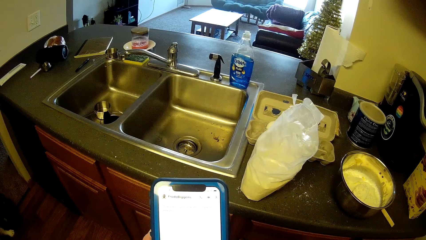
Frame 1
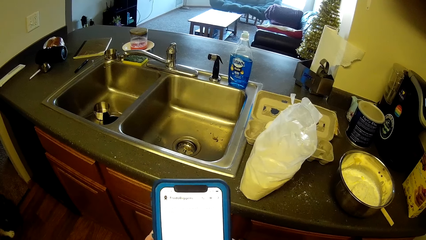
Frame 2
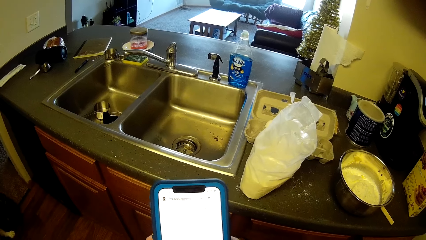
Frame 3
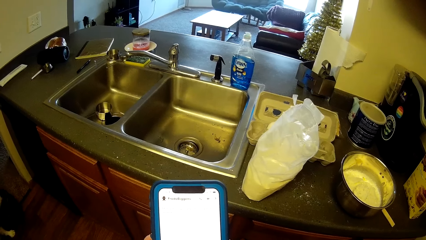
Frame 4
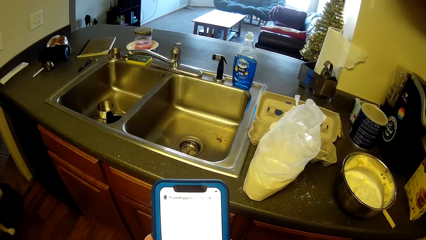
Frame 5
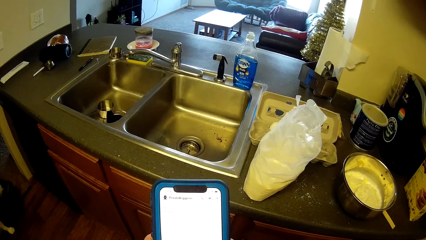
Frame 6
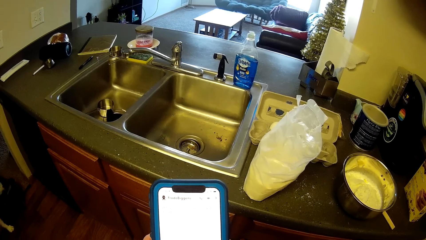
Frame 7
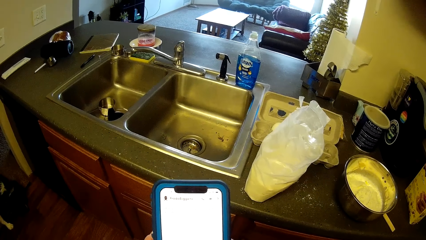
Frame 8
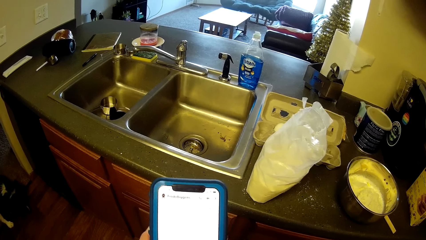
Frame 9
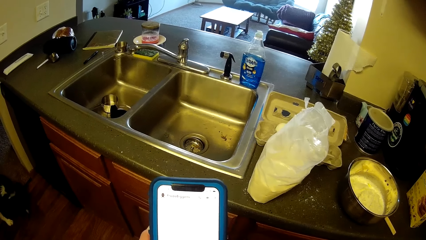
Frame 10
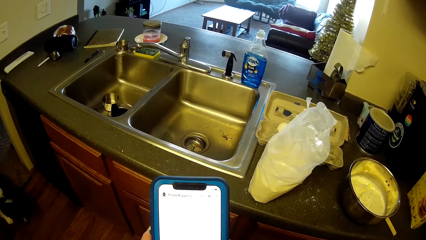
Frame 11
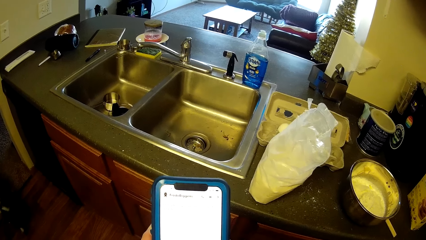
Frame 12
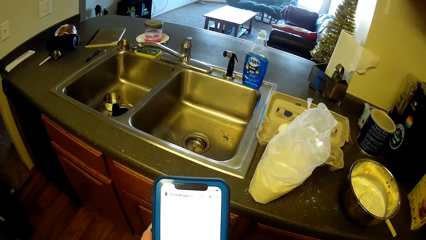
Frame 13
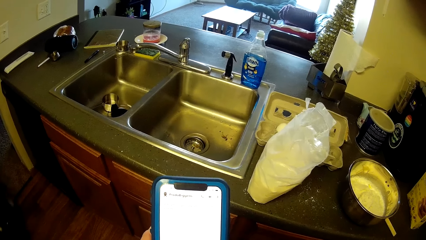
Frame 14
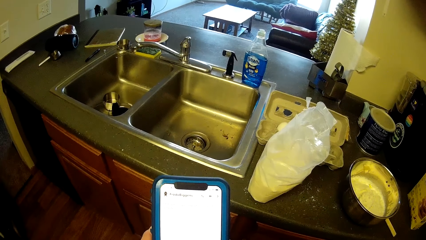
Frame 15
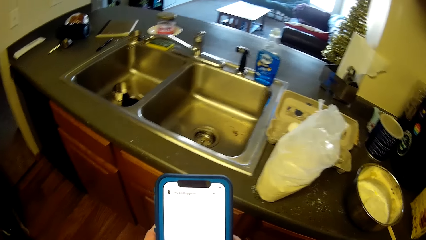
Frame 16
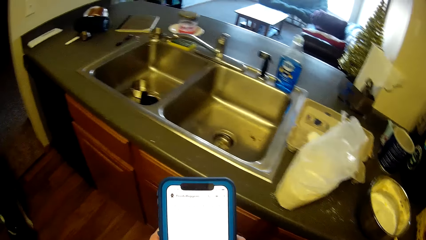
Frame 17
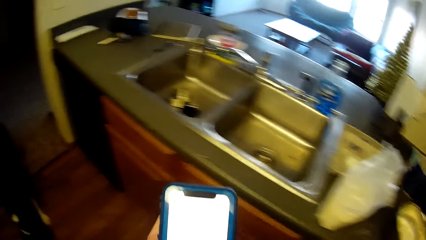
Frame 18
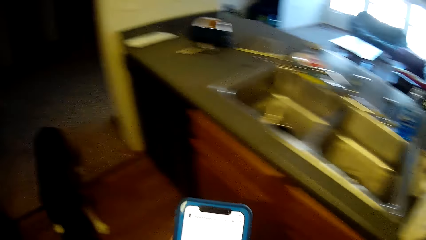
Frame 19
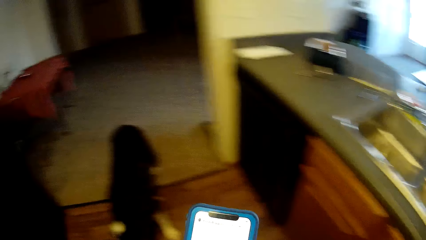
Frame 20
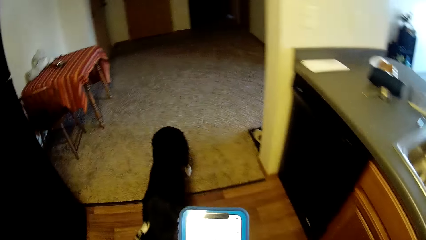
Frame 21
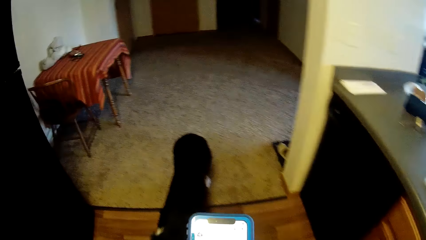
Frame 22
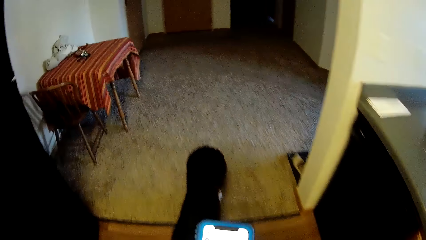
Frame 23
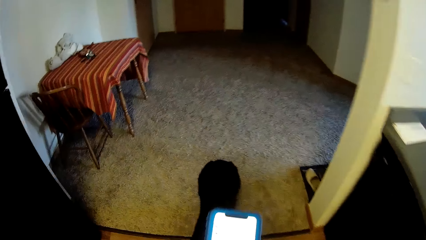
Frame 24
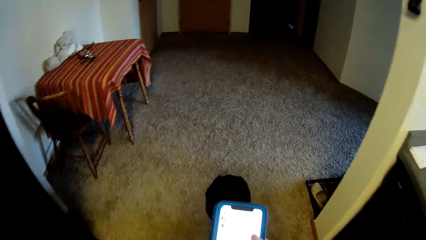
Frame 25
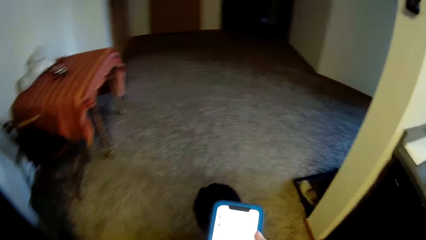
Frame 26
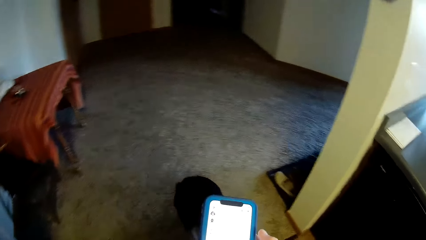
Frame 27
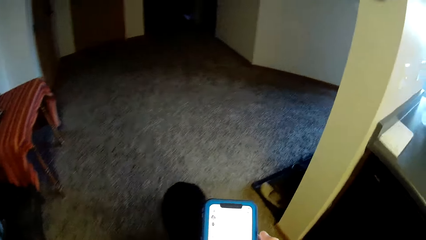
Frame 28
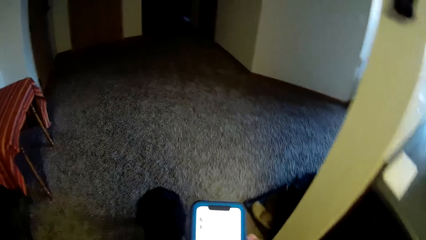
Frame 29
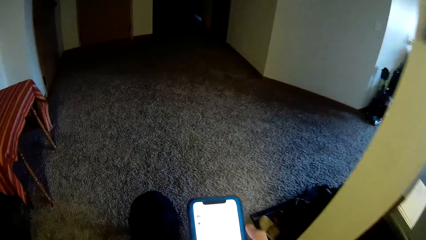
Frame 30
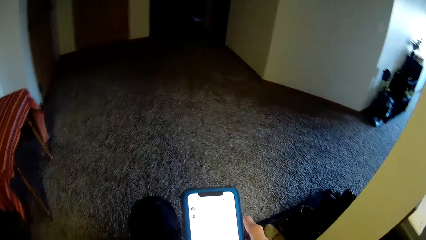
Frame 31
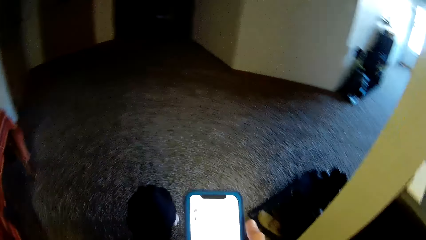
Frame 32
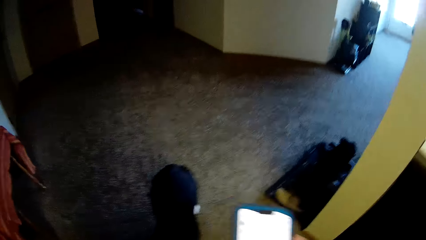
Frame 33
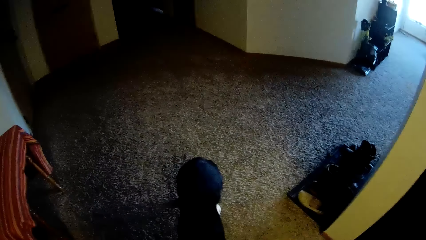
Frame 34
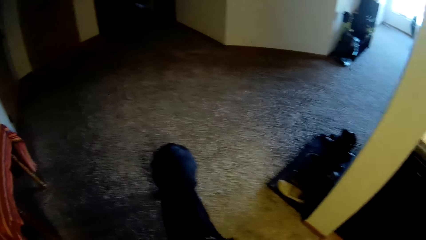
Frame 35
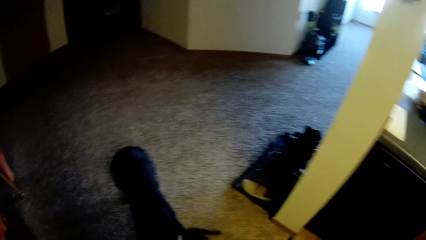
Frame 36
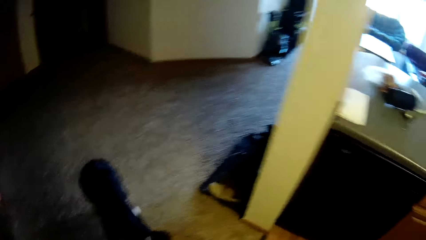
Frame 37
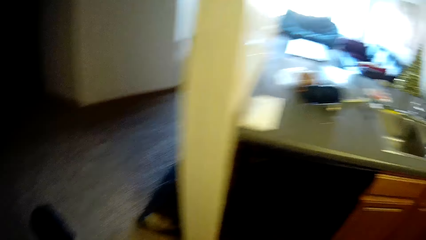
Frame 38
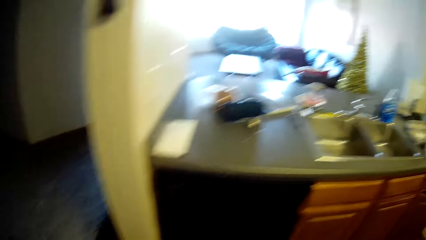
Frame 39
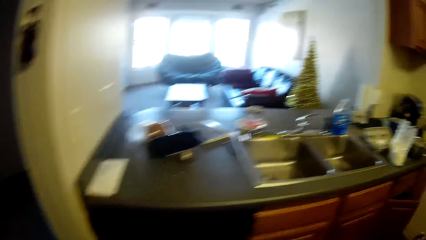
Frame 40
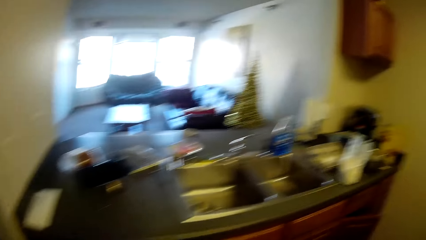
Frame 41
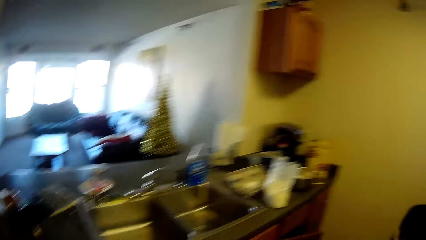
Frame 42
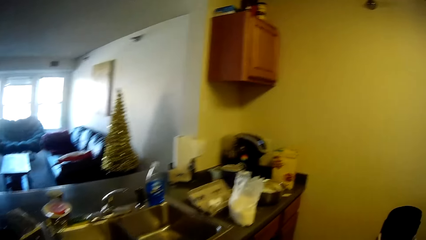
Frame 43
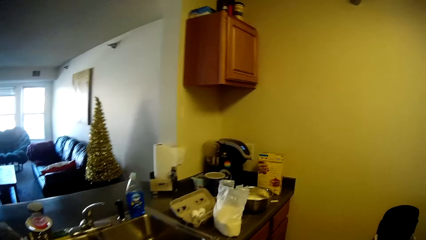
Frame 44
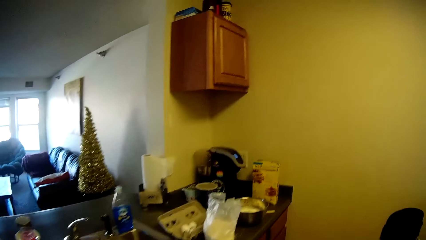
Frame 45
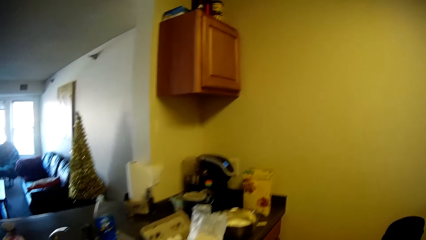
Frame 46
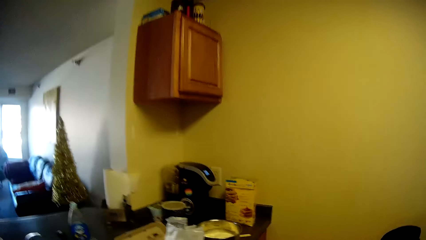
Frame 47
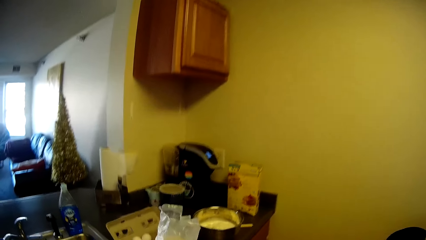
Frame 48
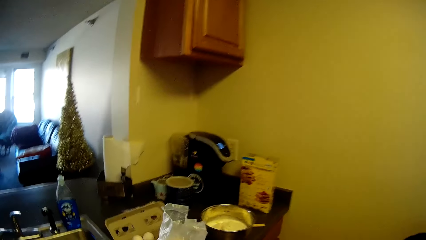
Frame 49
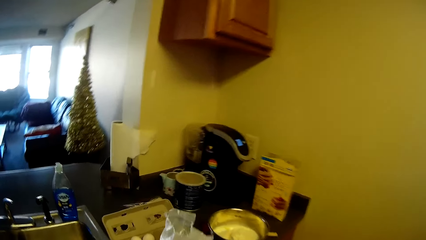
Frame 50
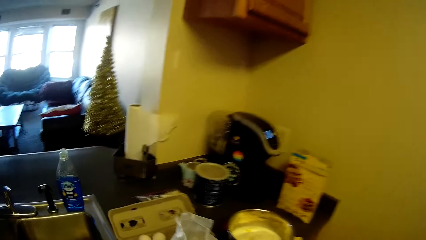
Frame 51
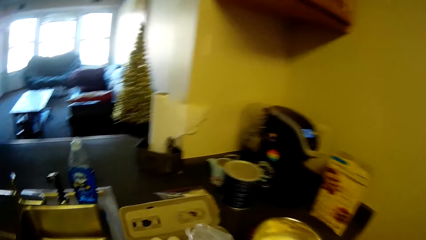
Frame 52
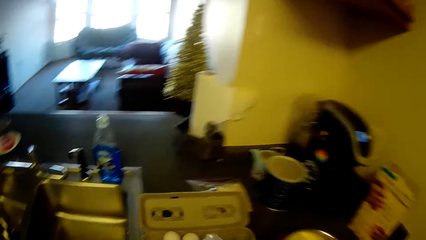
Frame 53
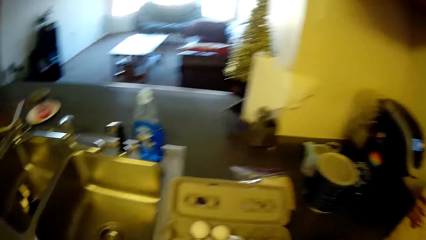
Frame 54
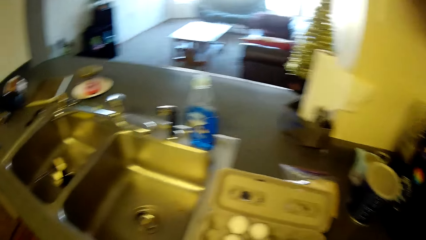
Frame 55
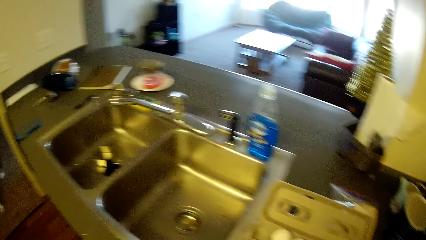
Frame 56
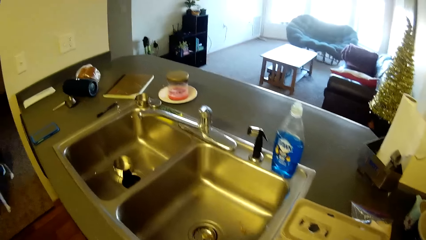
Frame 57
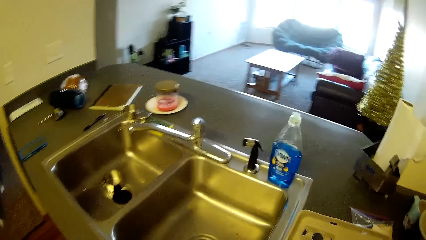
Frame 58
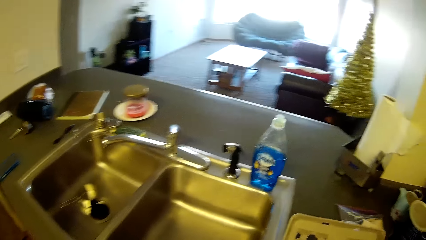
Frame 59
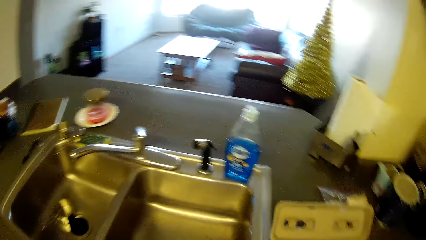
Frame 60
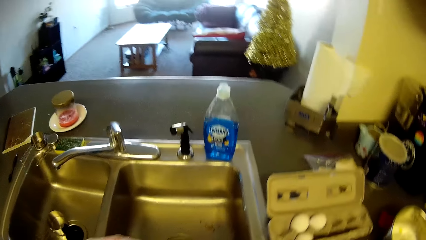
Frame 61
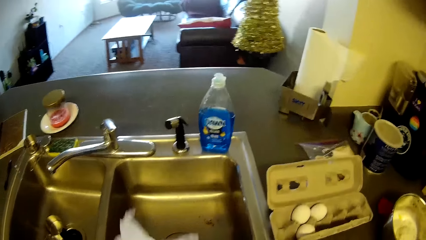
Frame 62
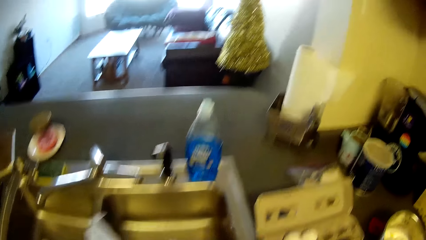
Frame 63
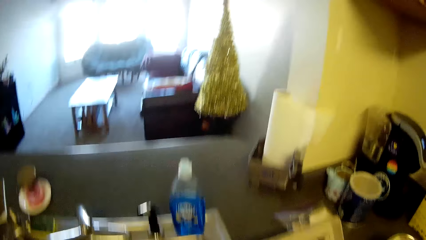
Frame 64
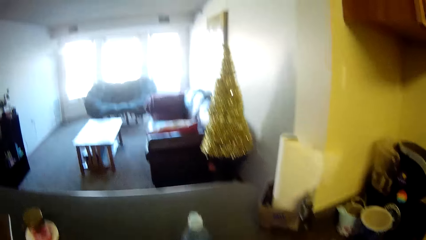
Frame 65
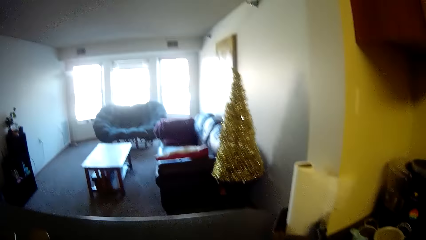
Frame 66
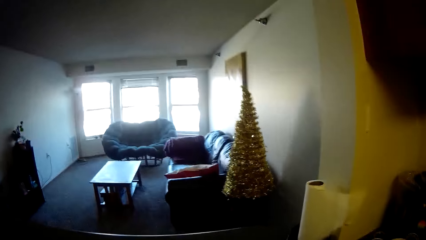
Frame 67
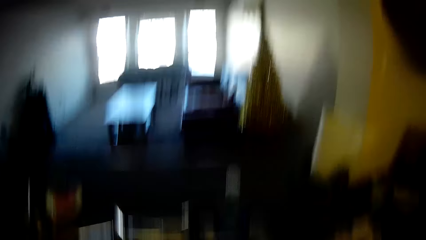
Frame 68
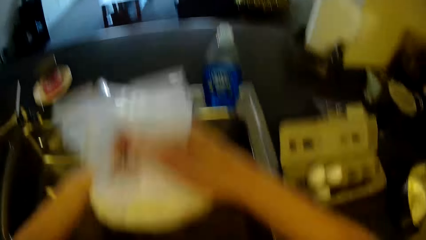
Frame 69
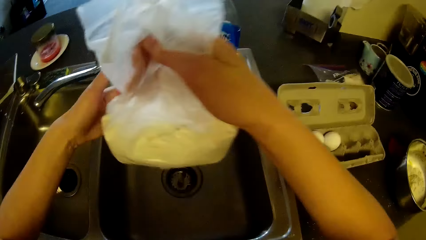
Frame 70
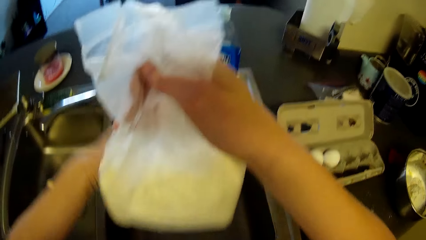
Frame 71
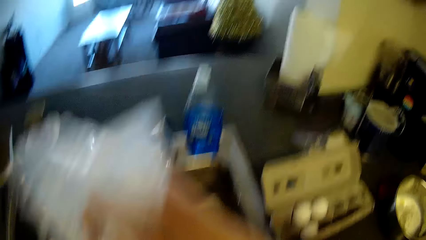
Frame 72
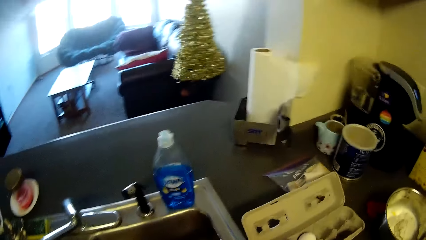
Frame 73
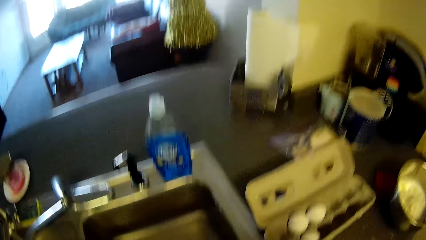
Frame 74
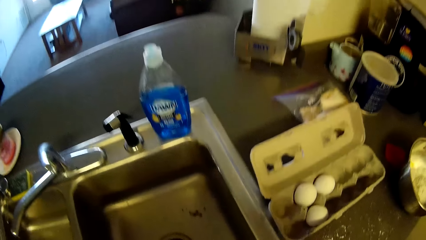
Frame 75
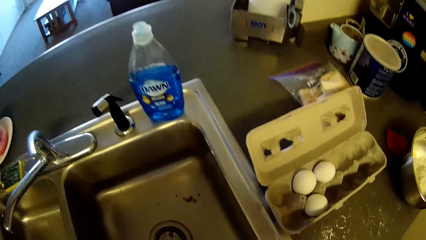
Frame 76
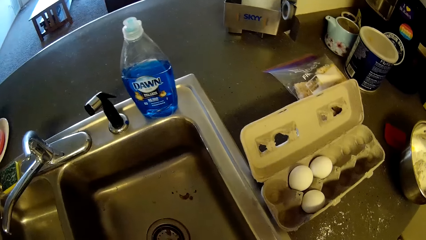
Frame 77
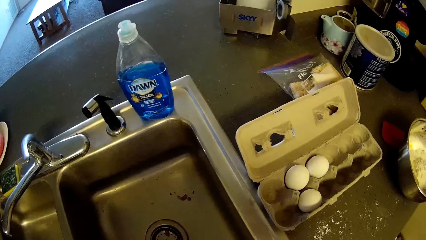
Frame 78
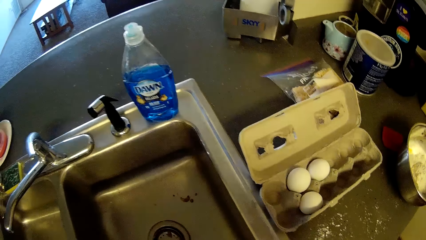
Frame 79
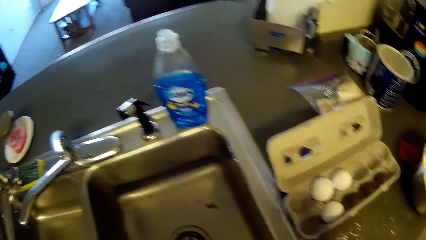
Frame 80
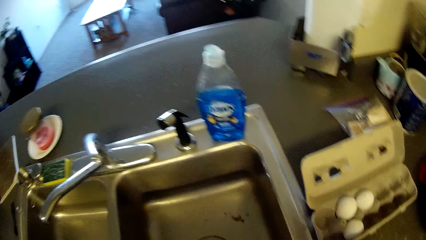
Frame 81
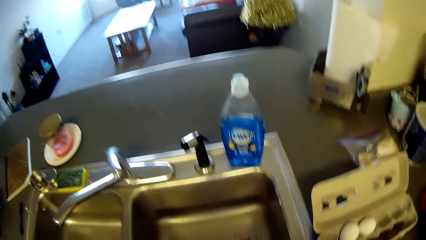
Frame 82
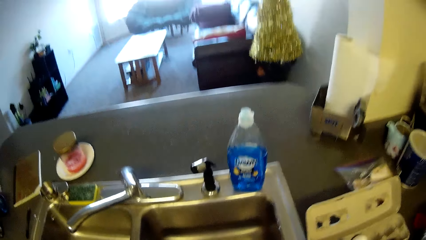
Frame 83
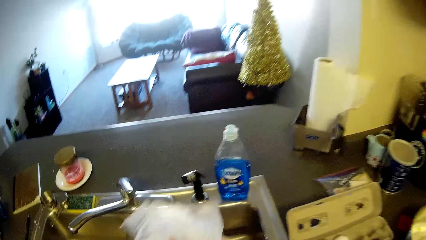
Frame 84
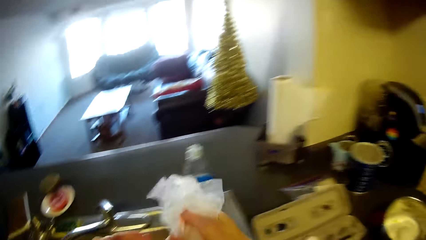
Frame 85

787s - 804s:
The camera wearer walks towards the dog. They walk back to the slab. They pick the cereal from the cabinet. They hold the nylon of the pancake mix.
